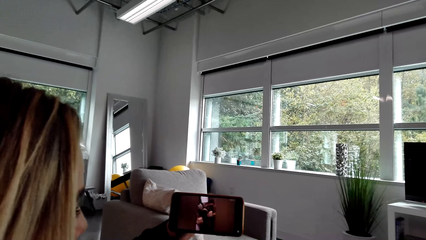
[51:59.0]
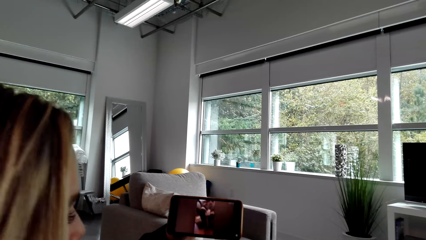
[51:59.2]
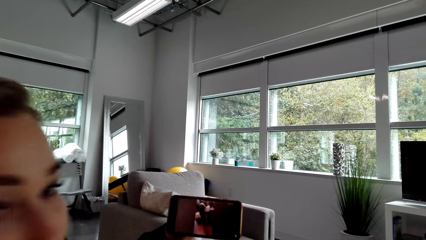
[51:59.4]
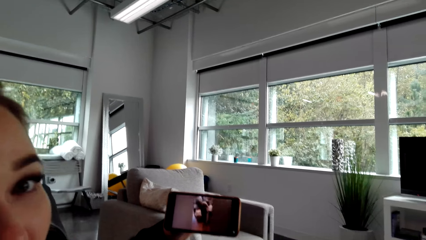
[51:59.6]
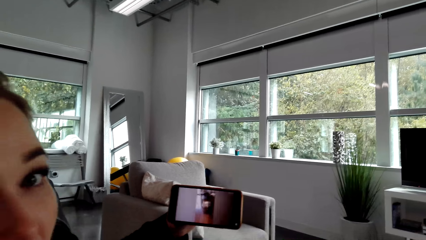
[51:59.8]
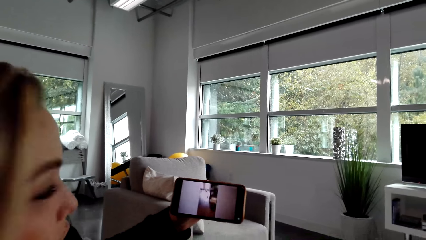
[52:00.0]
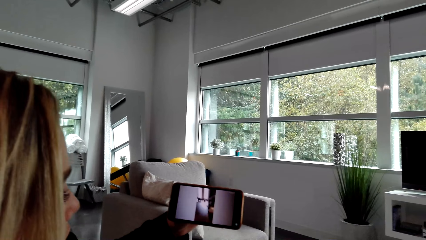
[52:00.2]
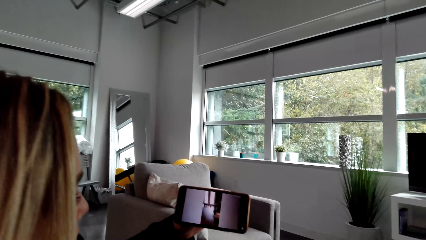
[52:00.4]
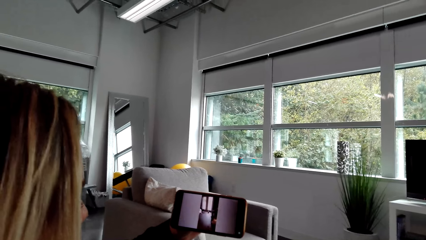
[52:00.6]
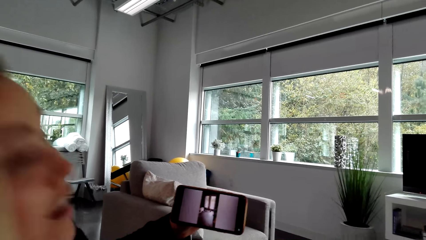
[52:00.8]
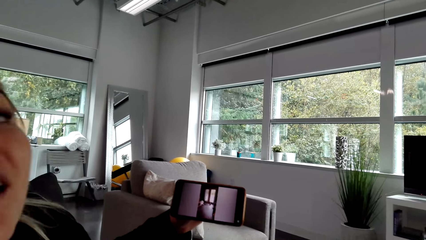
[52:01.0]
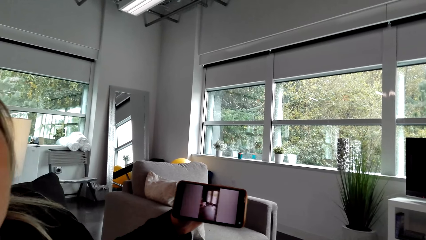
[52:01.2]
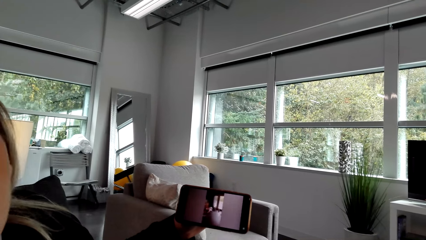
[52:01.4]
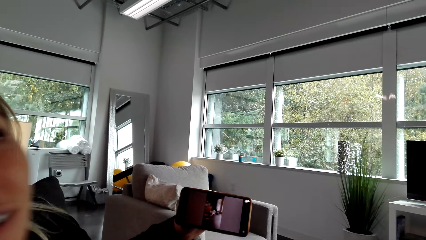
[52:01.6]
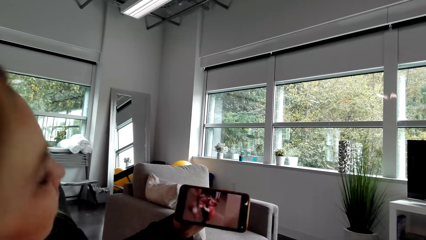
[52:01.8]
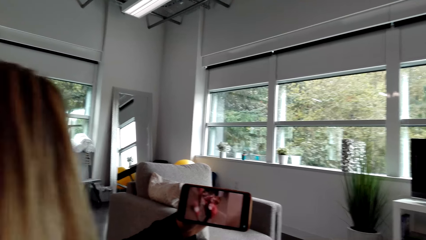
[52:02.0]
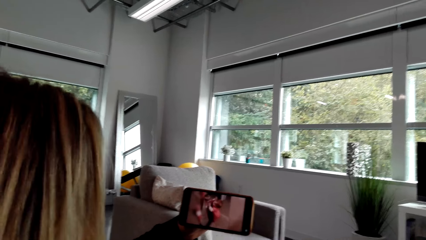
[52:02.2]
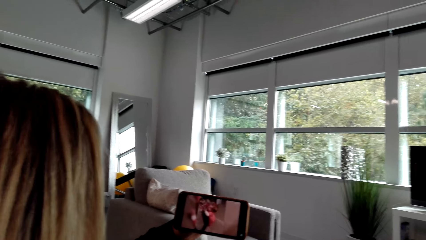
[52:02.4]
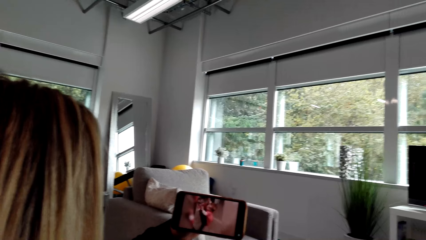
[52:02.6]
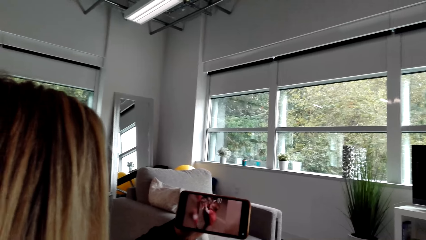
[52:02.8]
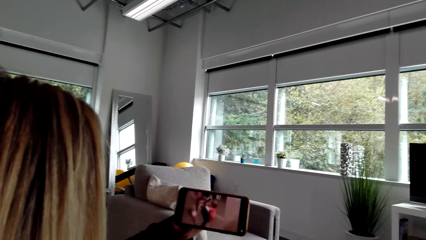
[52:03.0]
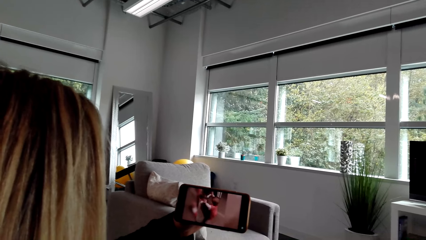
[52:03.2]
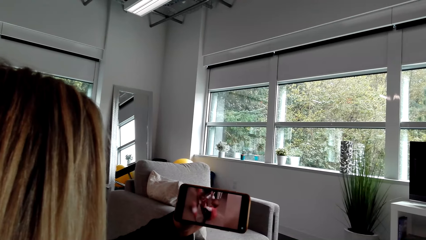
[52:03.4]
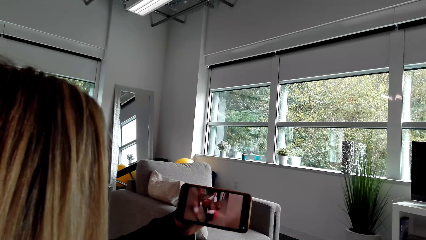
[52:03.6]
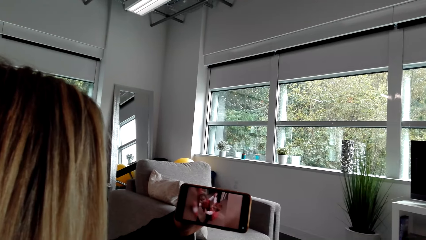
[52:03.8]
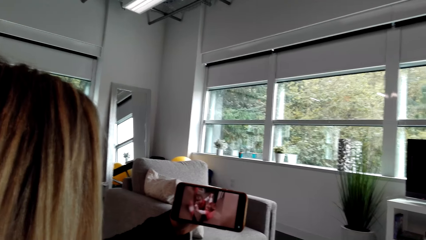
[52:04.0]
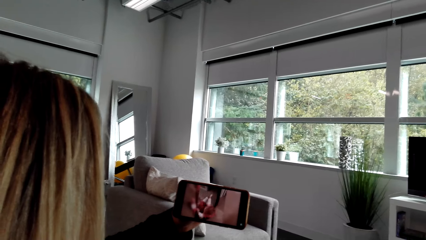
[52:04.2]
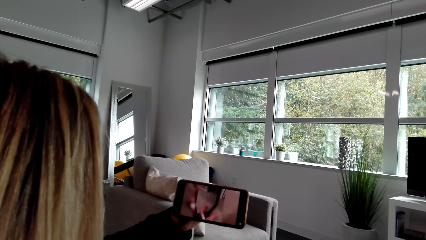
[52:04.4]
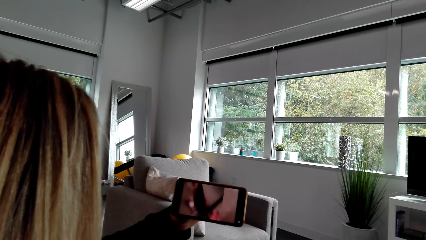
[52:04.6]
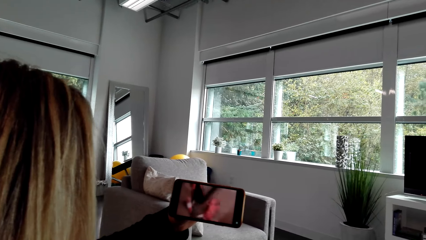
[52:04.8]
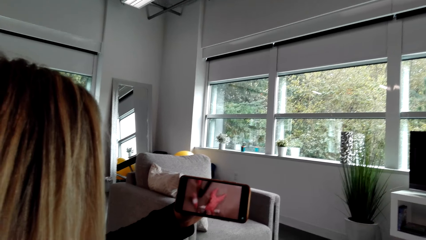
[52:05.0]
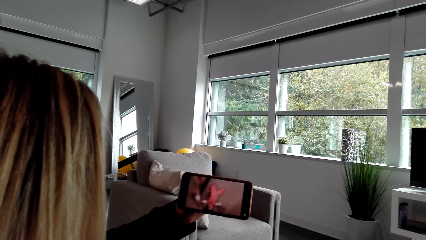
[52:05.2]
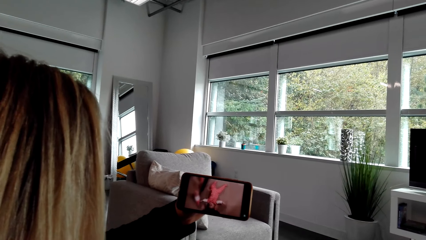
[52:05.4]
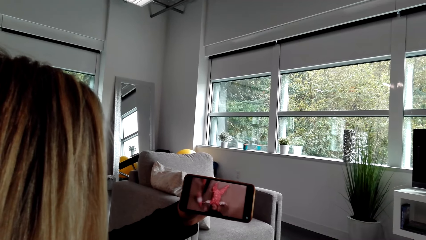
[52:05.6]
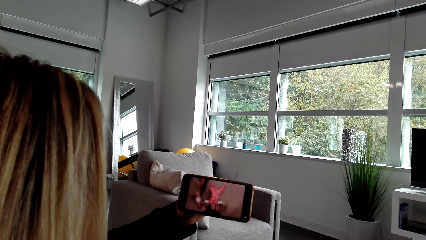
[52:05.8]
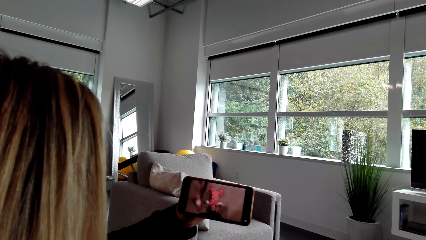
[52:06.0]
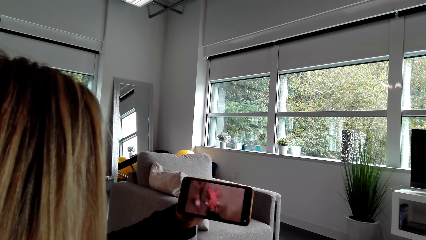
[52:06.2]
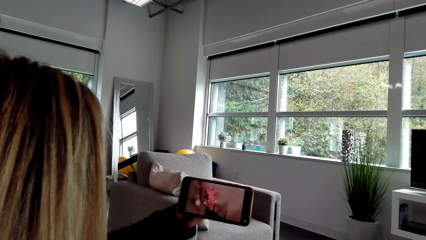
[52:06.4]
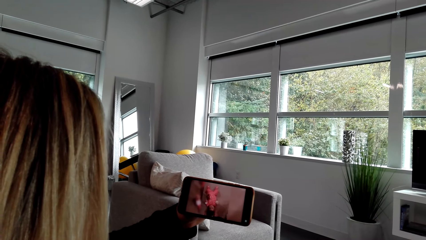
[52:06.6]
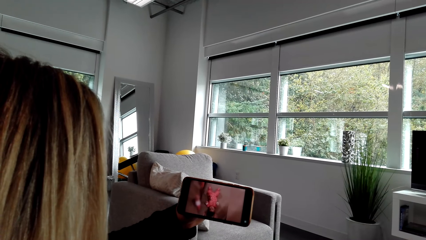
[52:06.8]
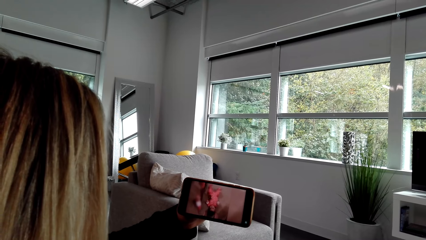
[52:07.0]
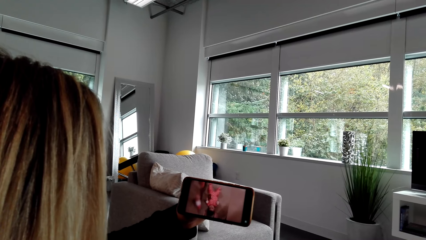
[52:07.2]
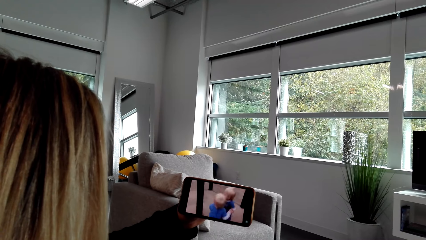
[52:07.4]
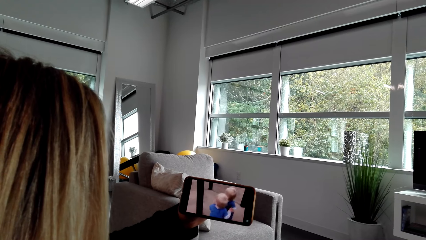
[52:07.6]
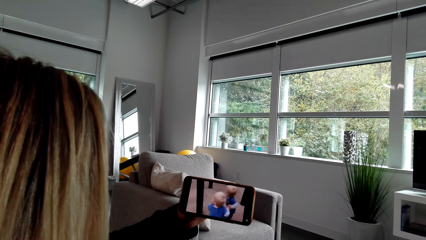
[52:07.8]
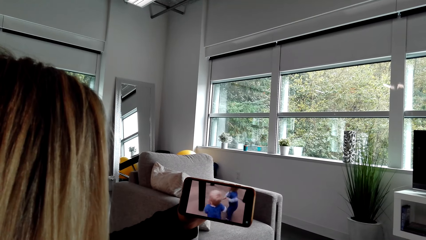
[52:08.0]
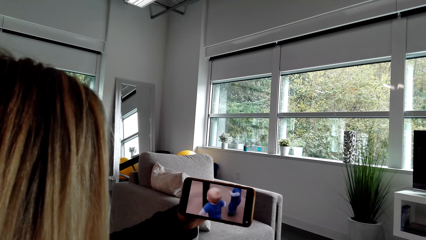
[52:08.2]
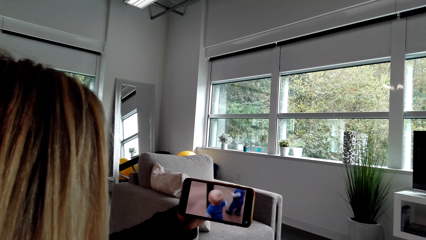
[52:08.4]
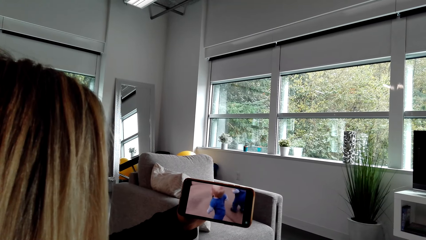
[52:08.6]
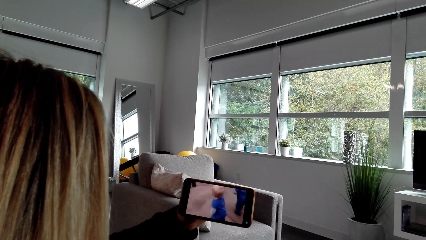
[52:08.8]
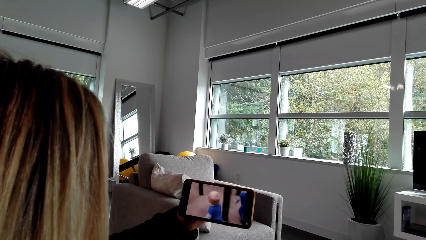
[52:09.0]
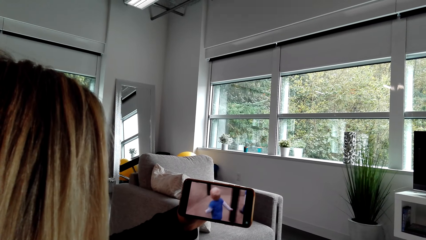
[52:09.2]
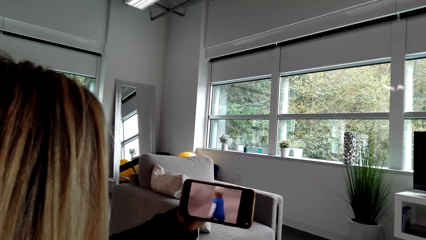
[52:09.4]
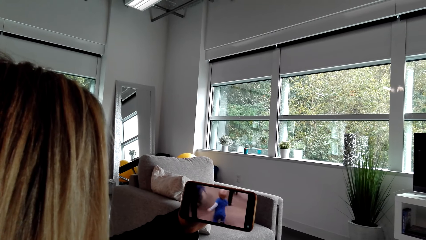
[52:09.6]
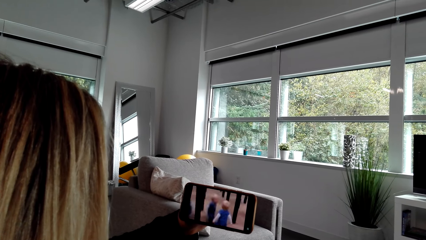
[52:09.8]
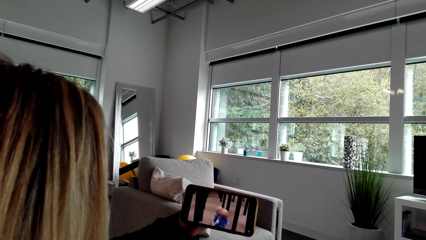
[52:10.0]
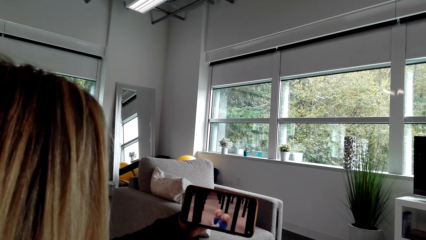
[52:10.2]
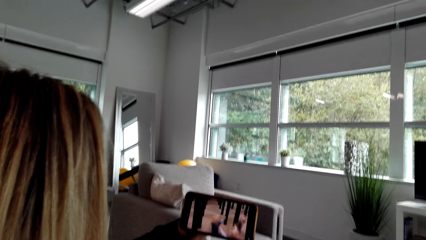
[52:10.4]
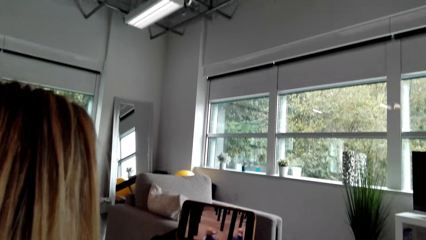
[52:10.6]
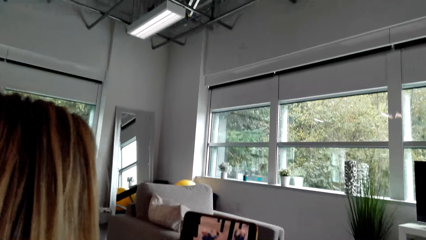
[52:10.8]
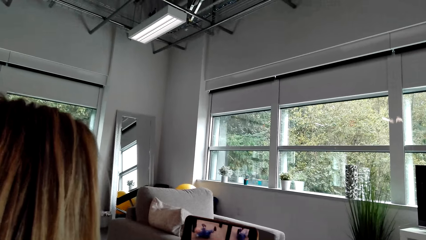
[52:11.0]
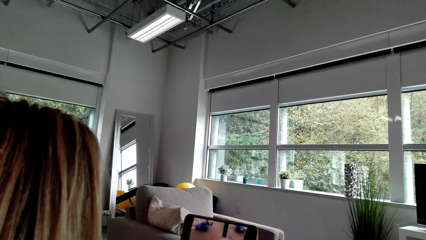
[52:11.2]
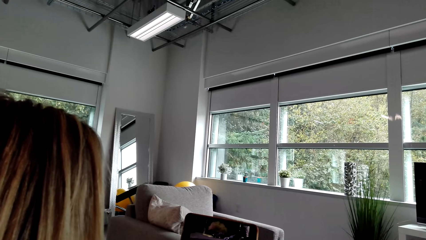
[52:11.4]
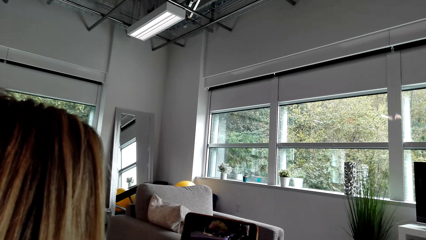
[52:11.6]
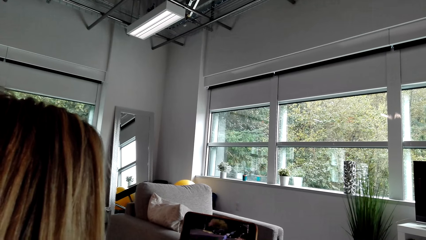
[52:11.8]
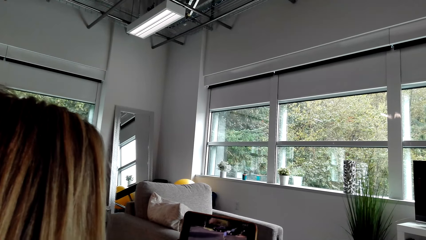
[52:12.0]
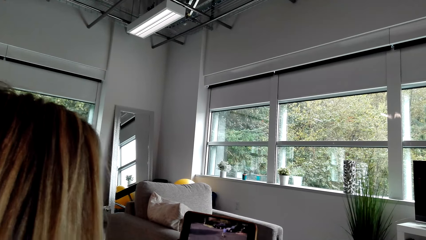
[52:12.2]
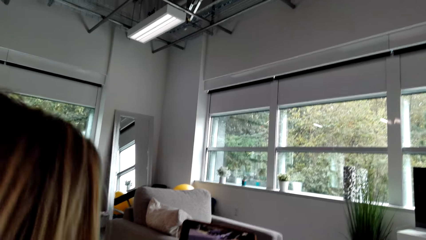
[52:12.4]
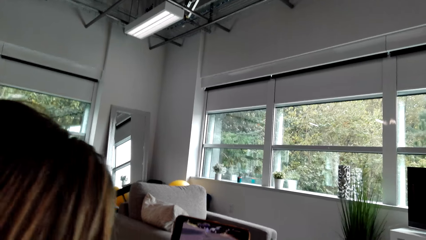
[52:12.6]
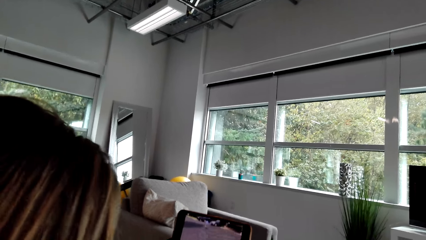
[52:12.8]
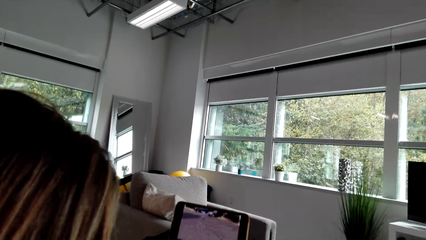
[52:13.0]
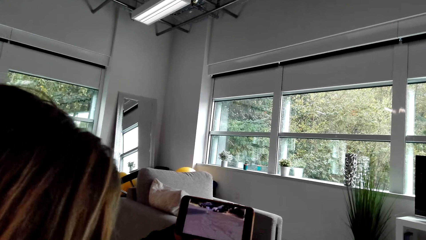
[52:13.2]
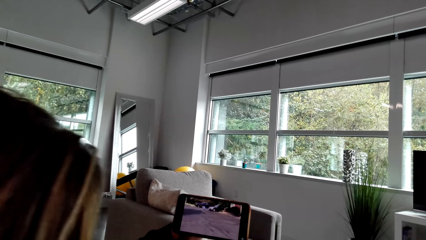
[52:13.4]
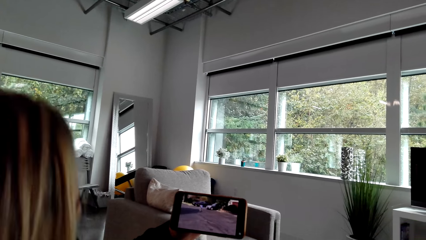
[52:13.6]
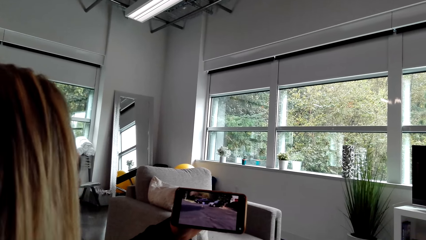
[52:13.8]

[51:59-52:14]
A person looks at the camera wearer. The person looks at the video in the phone. The person looks at the camera wearer. The person looks at the video in the phone.
